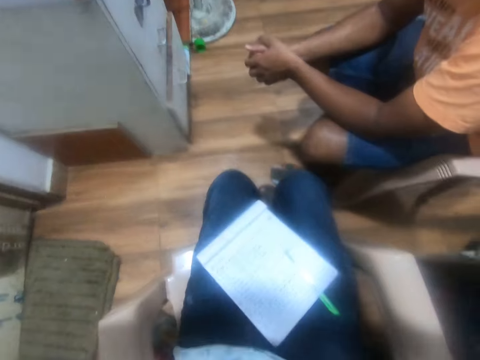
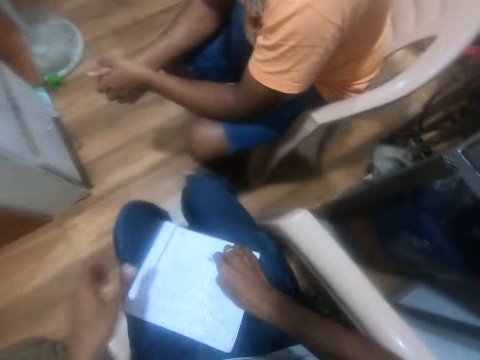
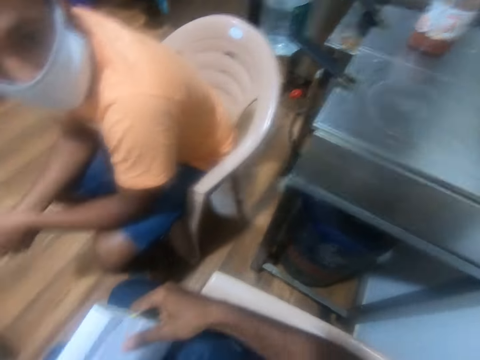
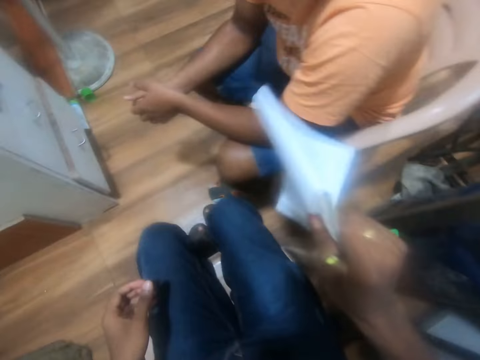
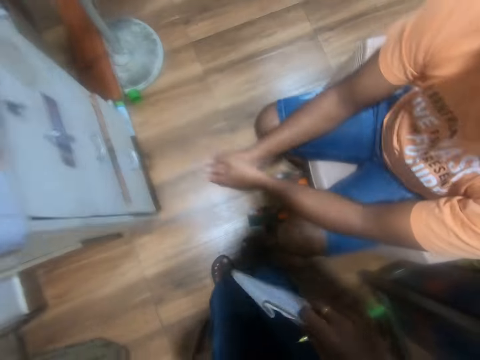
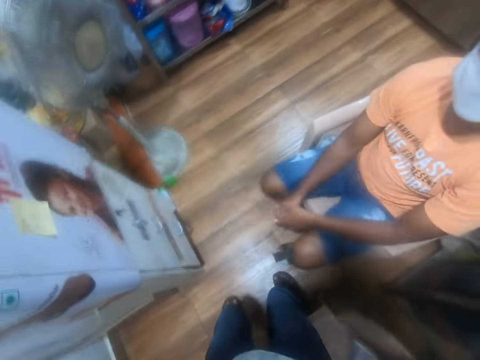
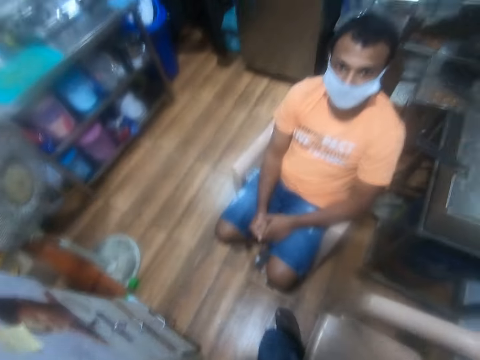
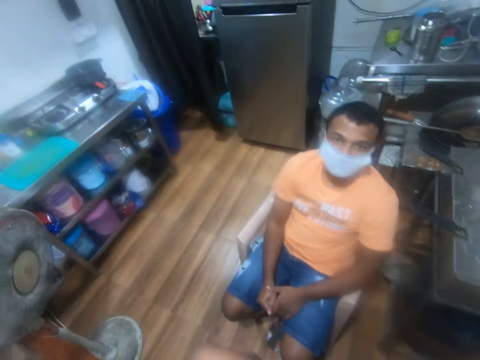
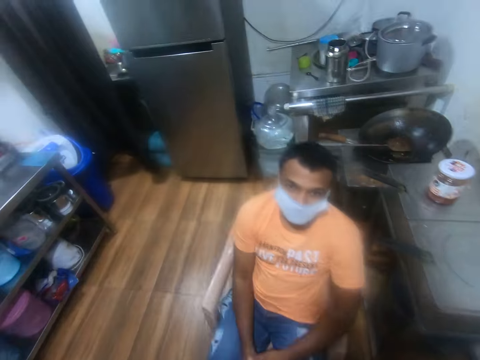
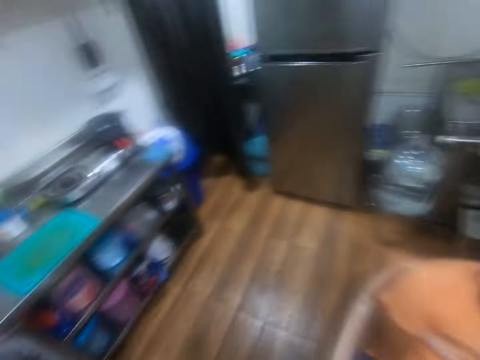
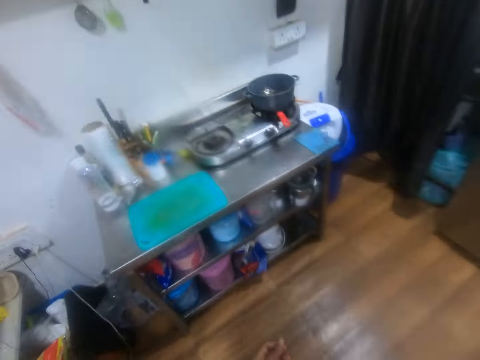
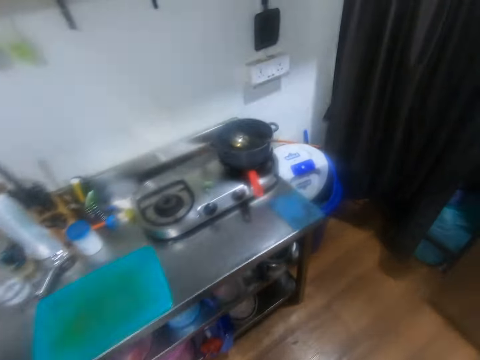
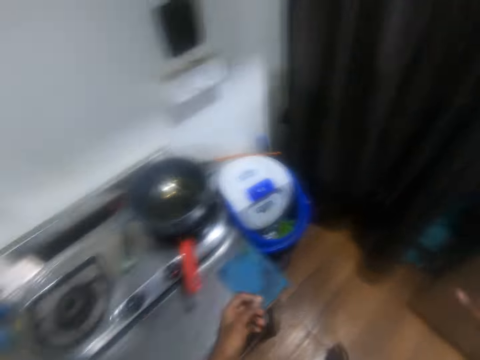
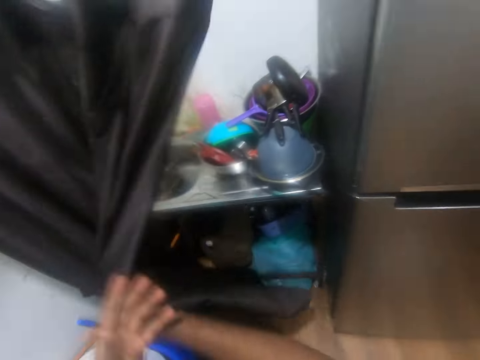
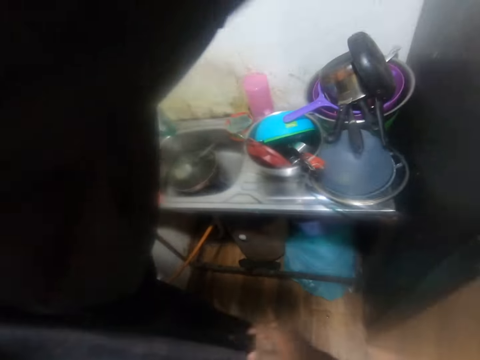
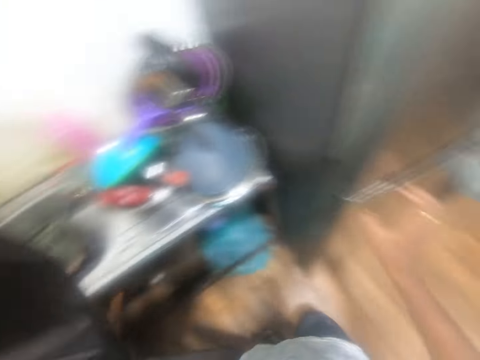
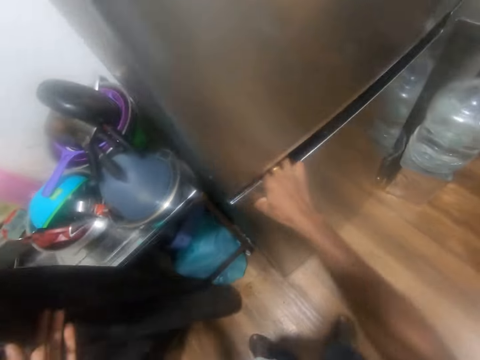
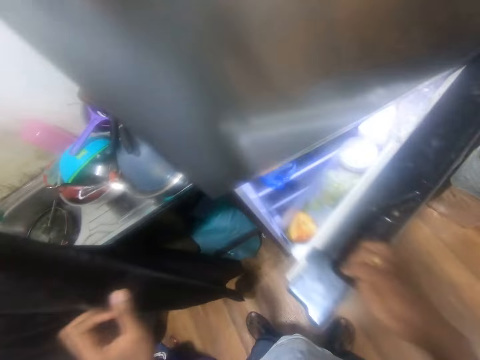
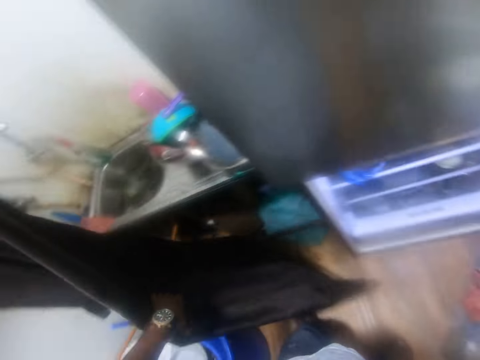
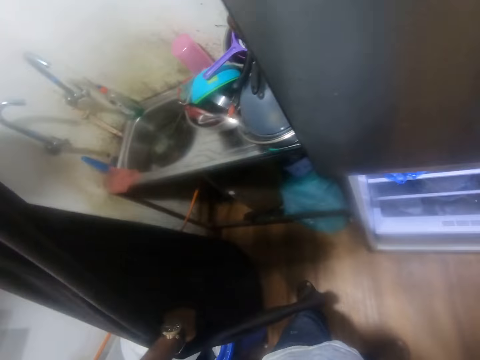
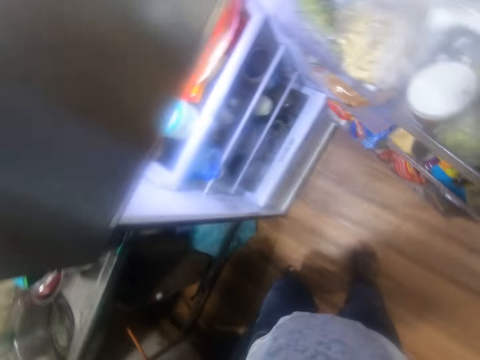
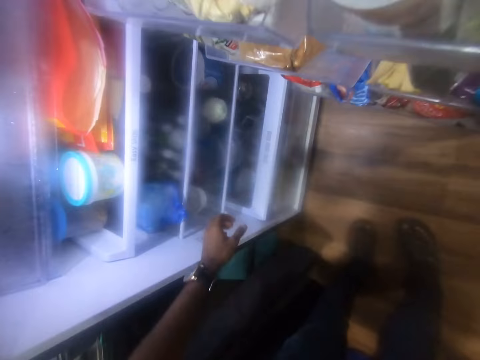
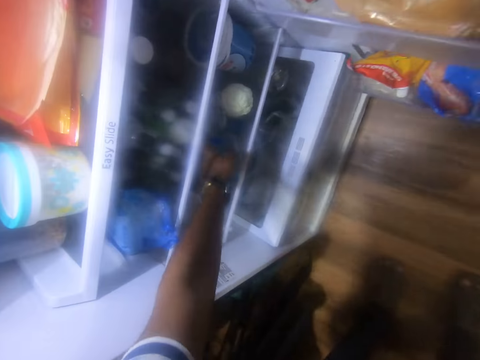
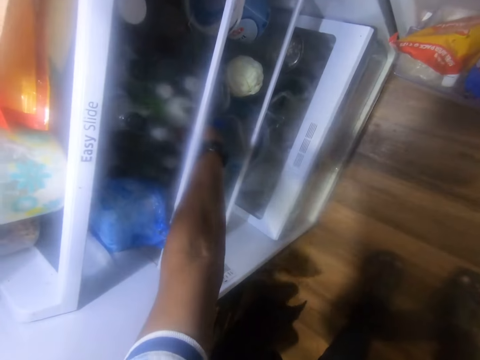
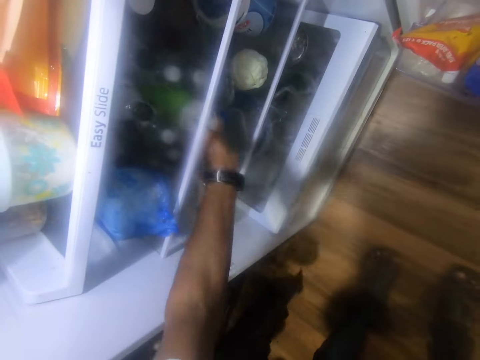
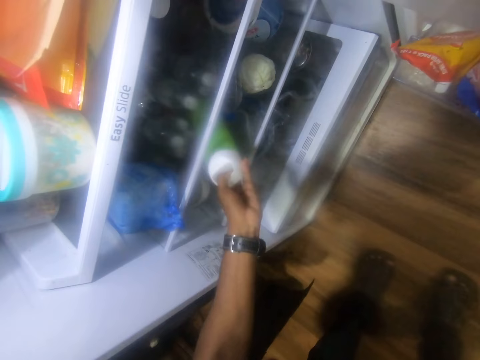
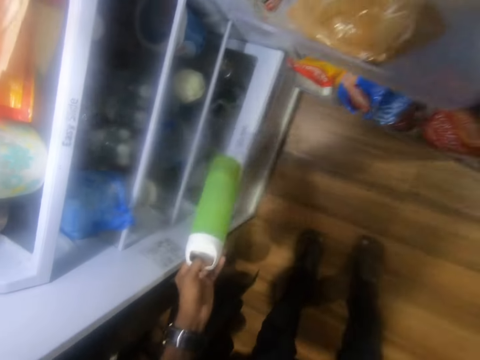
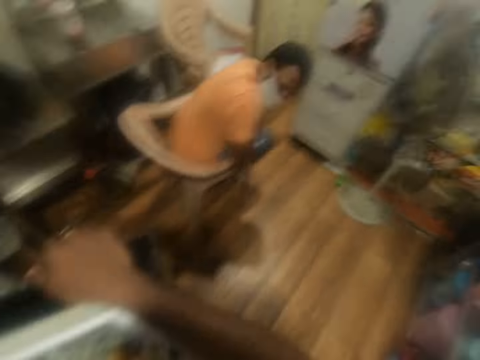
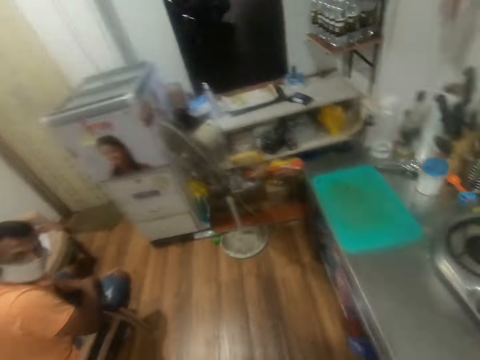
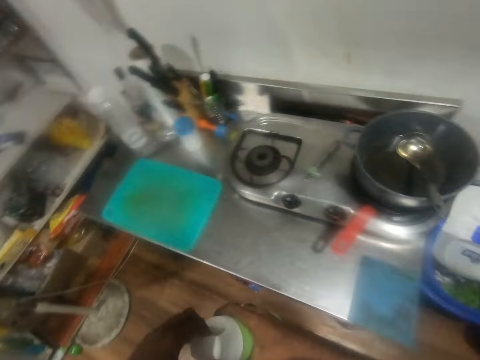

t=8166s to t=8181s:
The camera wearer picks a pen from a book with his right hand. He picks the book from his thigh with his left hand. He passes the book from his left hand to his right hand. He converses with a man. He stands from a chair. He drops the book and pen on the chair with his right hand. He moves a curtain with his right hand. He holds the curtain with his left hand. He opens the kitchen curtains. He opens a refrigerator with his right hand. He picks a bottle or water can from the refrigerator with his left hand.

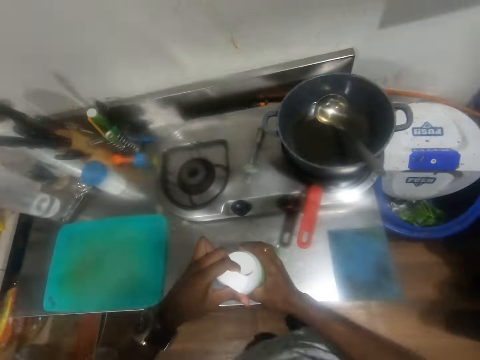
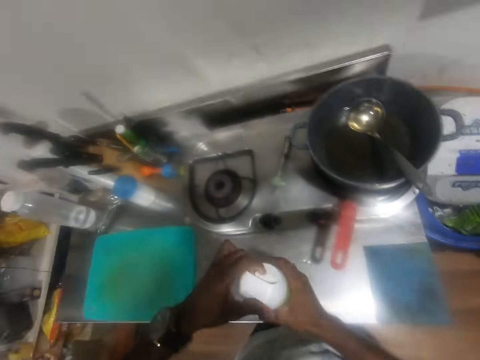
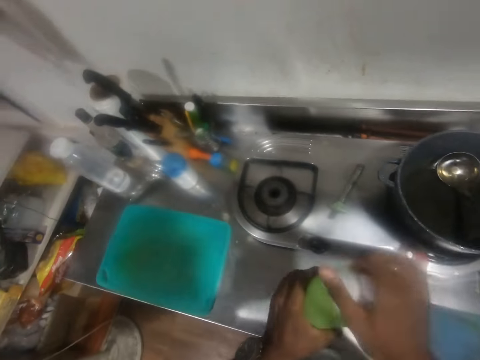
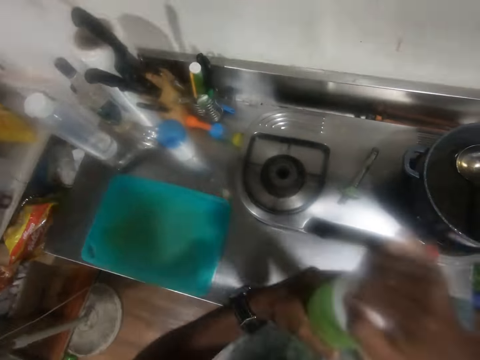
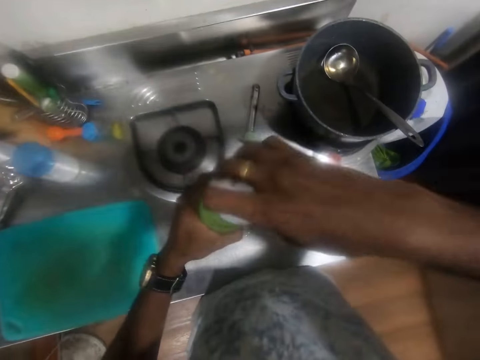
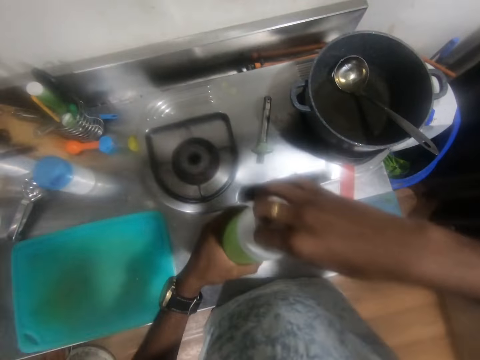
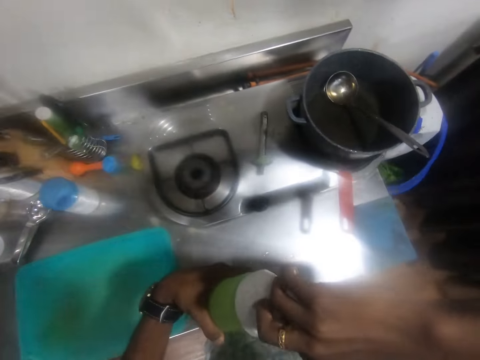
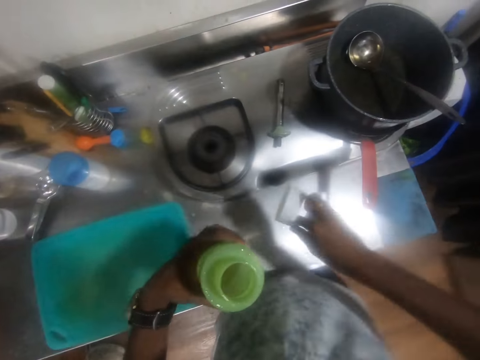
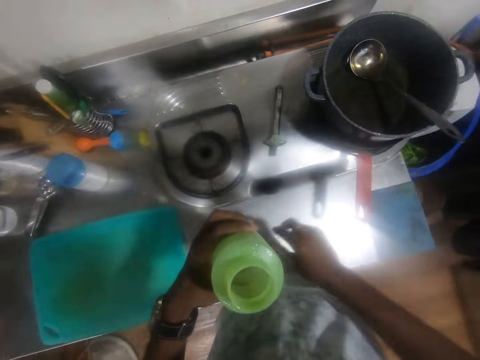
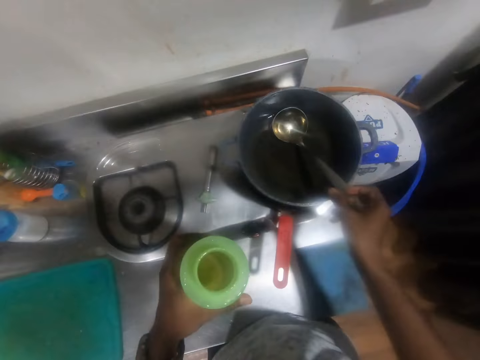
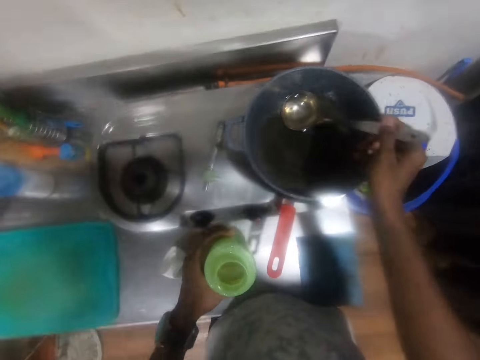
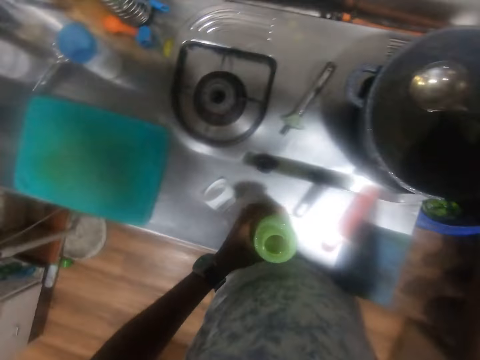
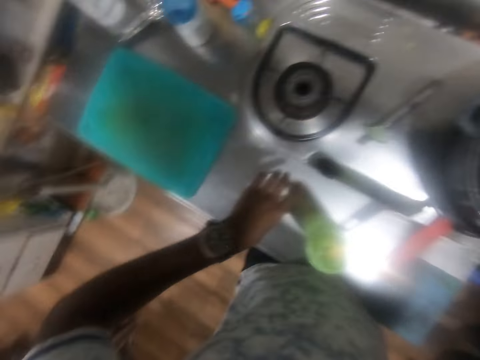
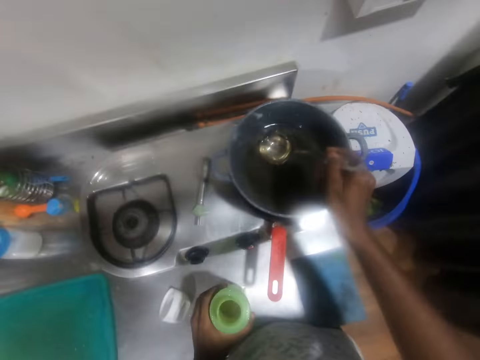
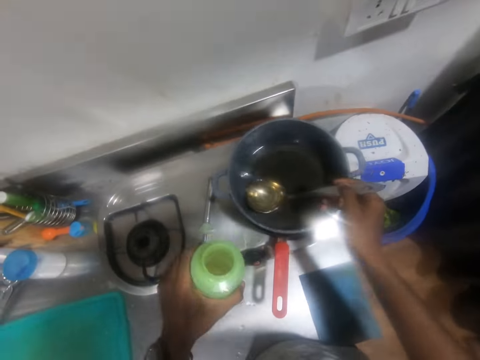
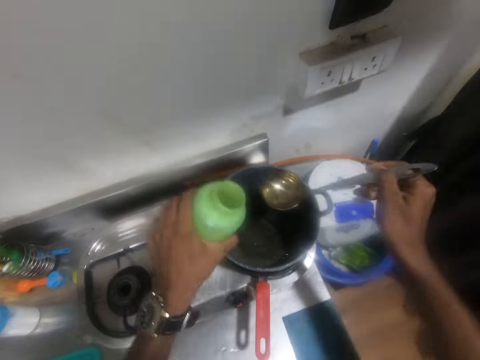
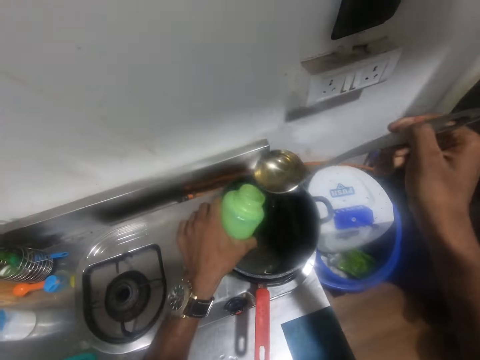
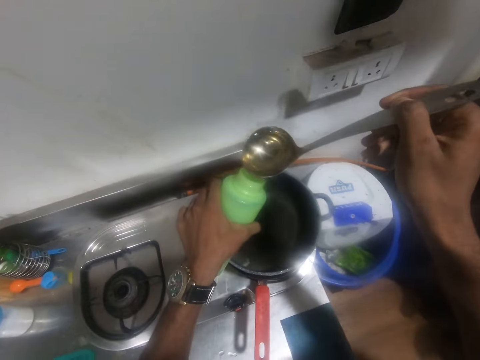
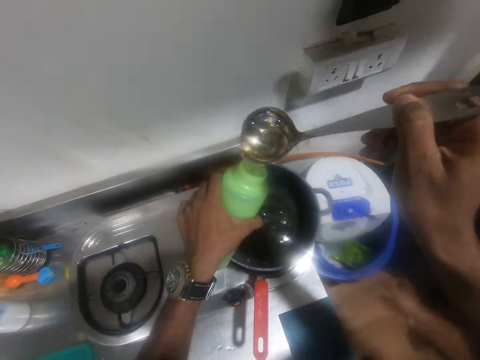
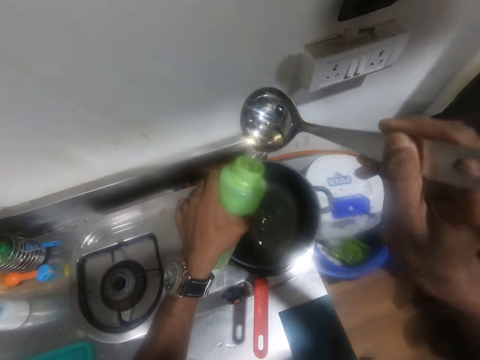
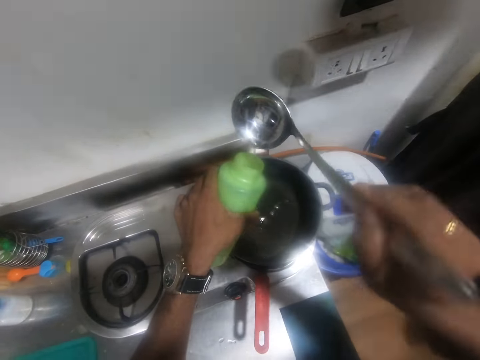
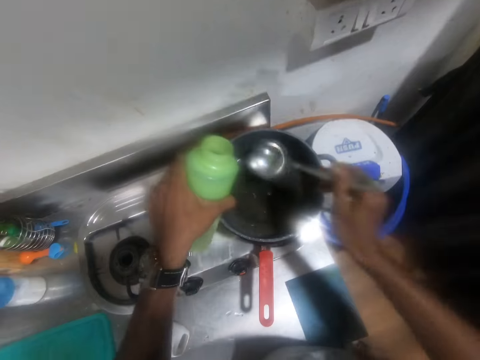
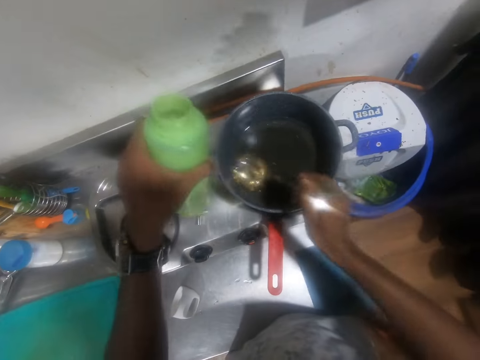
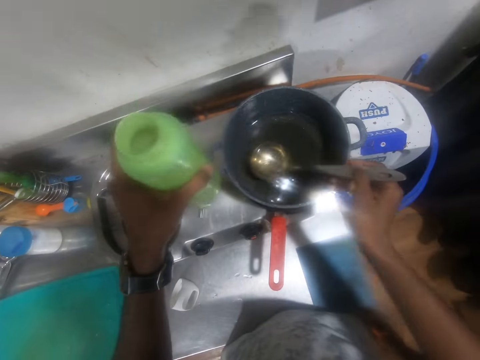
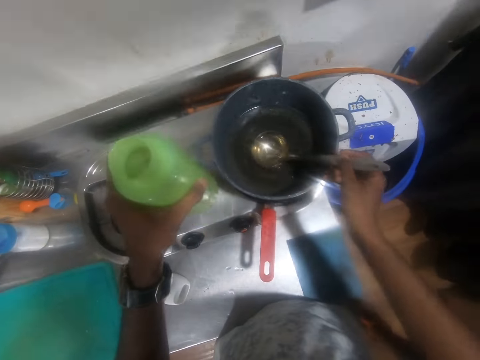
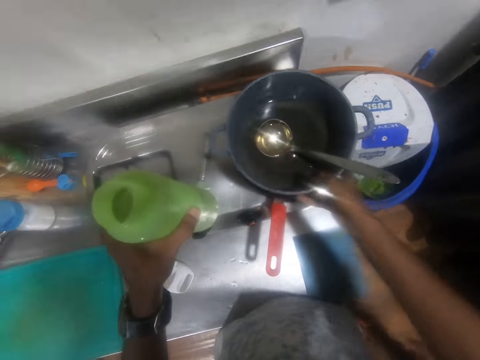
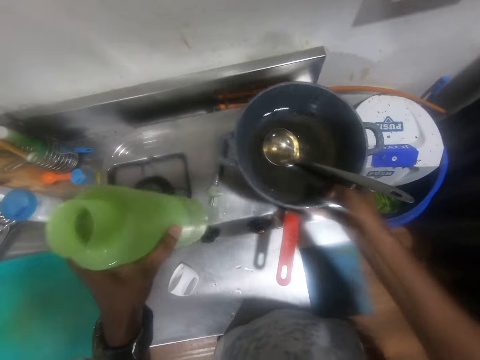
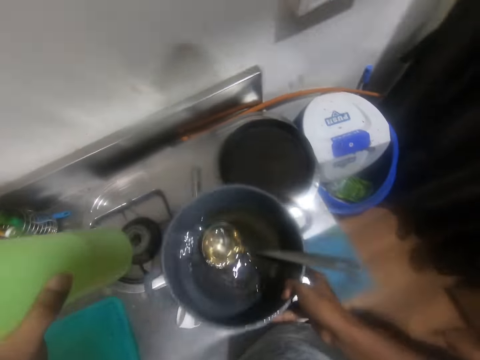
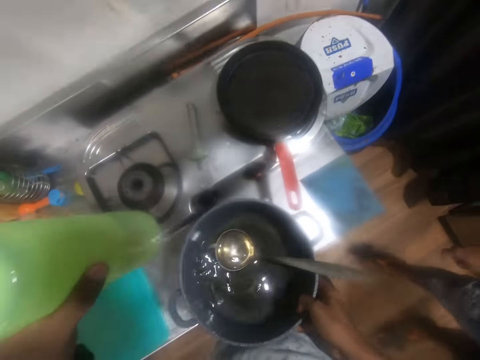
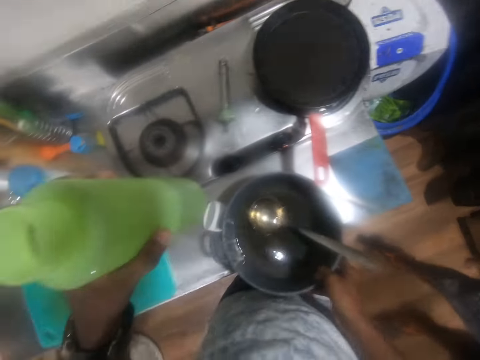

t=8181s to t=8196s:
The camera wearer removes the bottle lid with his right hand. He drops the bottle lid on a table with his right hand. He holds a ladle with his right hand. He looks at his watch. He puts down the water can. He scoops some water or oil from a pot with the ladle in his right hand. He pours the water into the bottle with the ladle in his right hand. The man throws dirt into a trash bin with his right hand. The camera wearer scoops some water from the pot with the ladle in his right hand. He drops the ladle into the pot with his right hand. He picks the pot from a pan with his right hand. He puts down the pan. He drops the pot on the table with his right hand.
